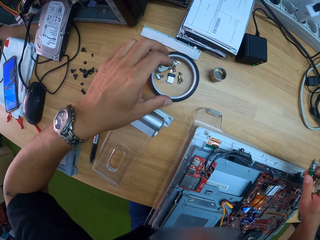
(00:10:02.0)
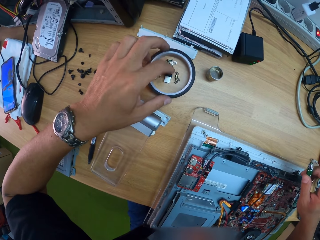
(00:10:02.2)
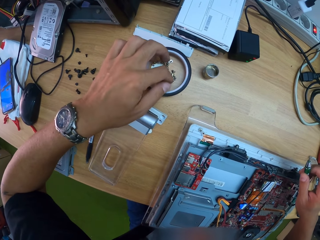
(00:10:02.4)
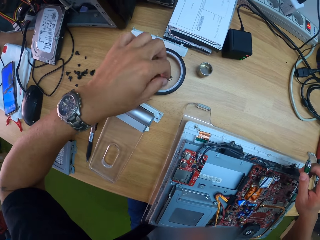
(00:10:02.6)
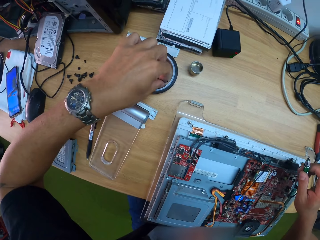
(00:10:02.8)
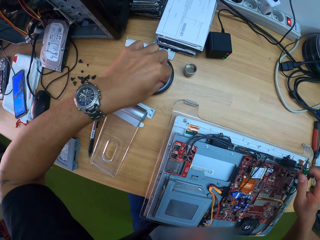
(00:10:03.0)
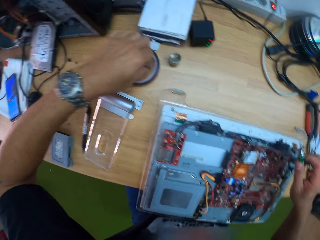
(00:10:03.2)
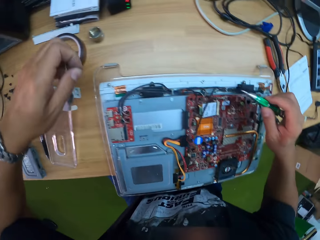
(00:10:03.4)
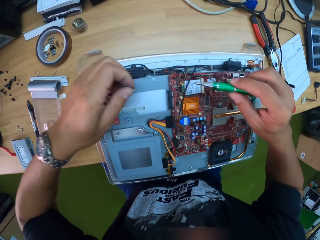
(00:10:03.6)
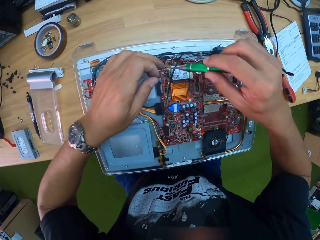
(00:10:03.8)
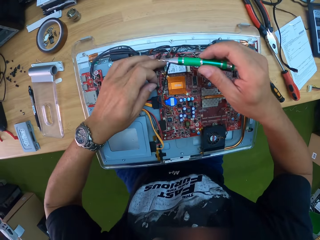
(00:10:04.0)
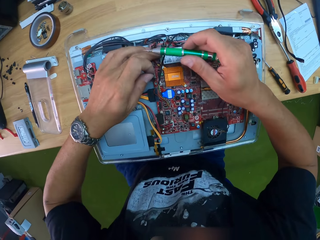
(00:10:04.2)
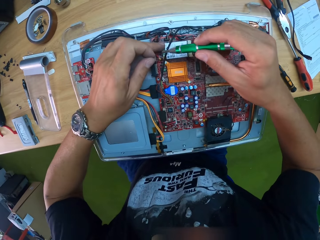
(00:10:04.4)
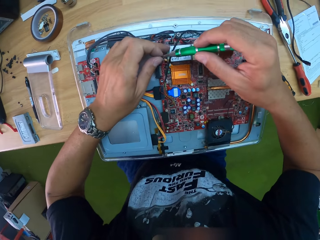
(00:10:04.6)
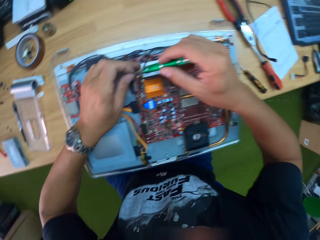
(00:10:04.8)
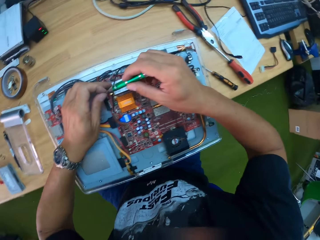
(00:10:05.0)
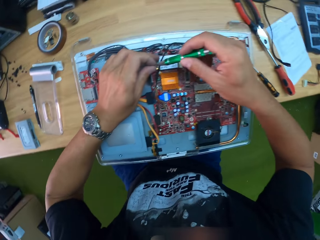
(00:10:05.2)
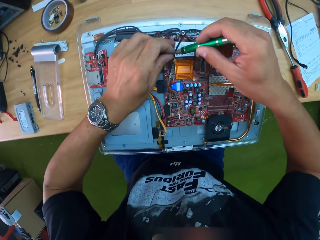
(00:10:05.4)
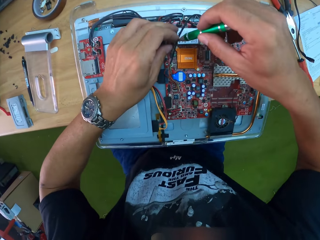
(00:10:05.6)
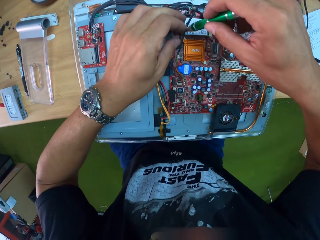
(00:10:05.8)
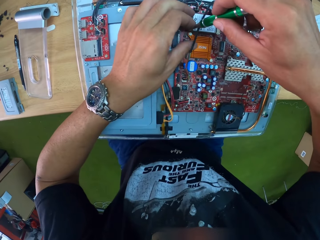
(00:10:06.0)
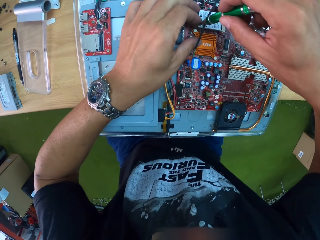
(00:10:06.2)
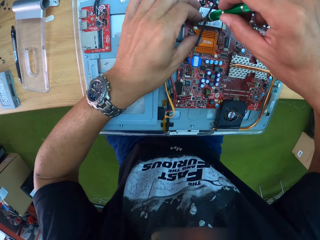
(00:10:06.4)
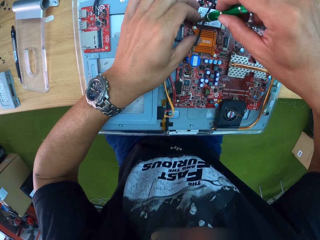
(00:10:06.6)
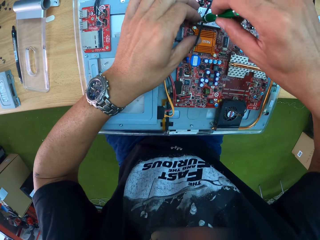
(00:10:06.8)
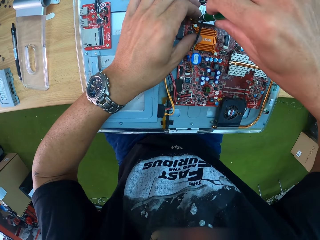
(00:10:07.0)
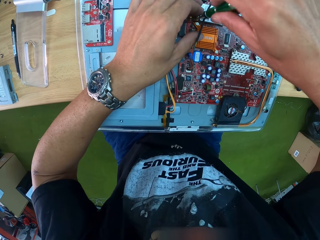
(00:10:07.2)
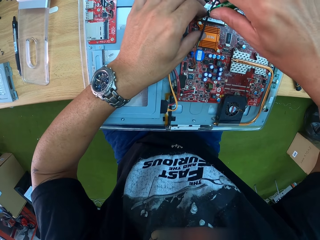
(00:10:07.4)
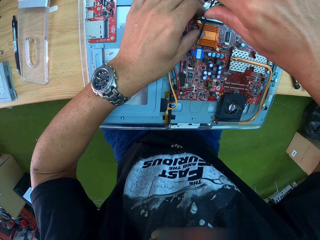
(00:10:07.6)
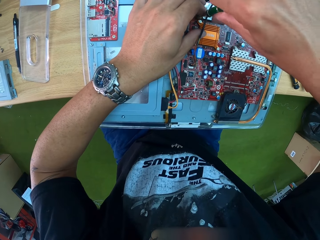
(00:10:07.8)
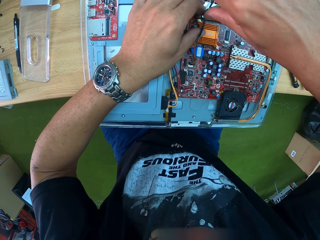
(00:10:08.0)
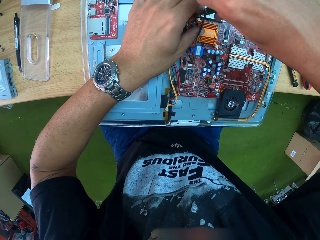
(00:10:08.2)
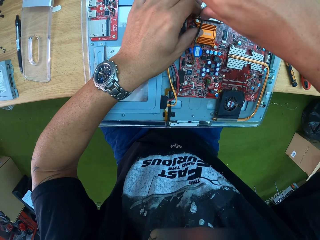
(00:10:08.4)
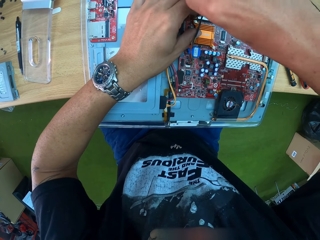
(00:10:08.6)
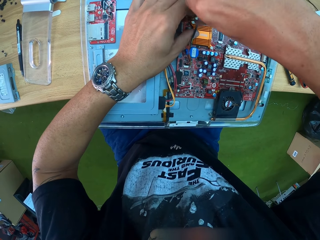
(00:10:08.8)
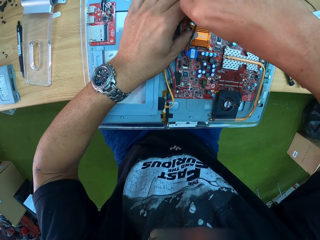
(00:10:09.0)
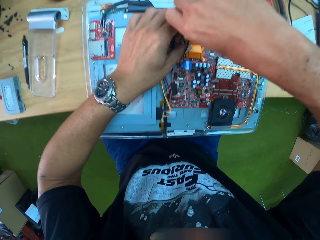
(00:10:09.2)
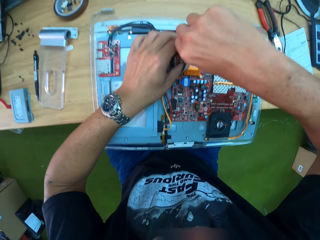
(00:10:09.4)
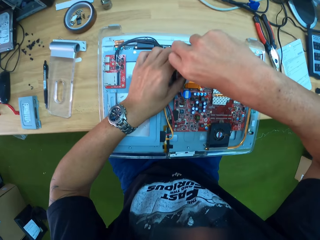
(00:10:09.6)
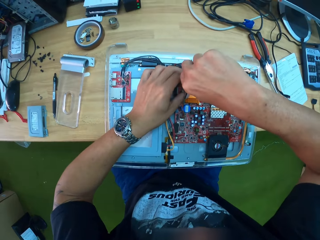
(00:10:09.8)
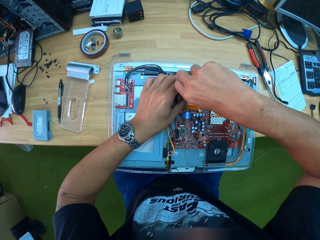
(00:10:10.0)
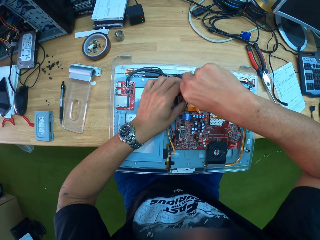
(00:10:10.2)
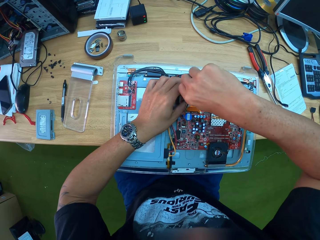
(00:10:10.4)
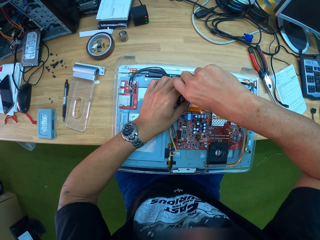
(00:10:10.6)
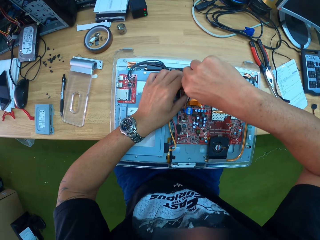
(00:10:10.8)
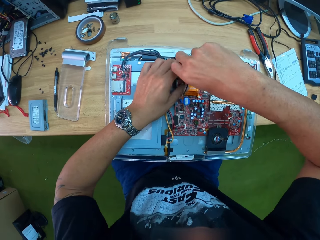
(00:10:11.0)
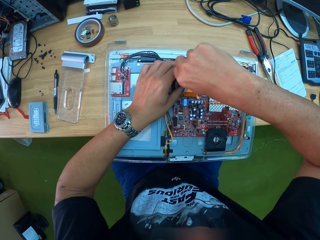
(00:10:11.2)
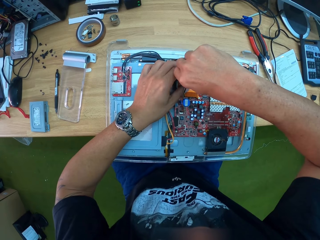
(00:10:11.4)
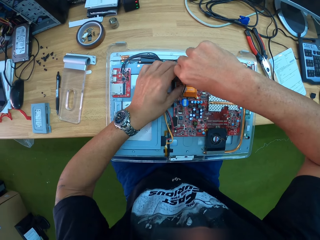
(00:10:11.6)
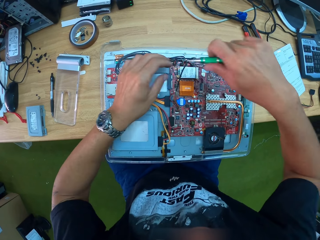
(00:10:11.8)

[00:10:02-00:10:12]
The camera wearer picks a screw from the workbench with his left hand. He attaches the screw in his left hand on the screwdriver in his right hand. He screws the processor to the motherboard with the screwdriver in his right hand.

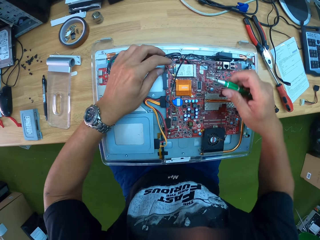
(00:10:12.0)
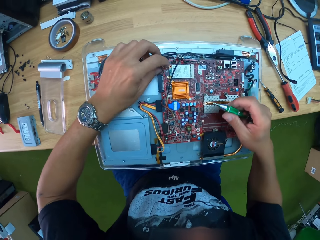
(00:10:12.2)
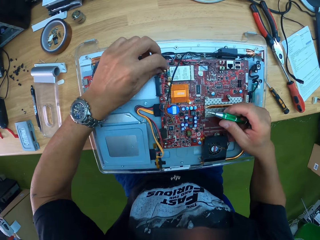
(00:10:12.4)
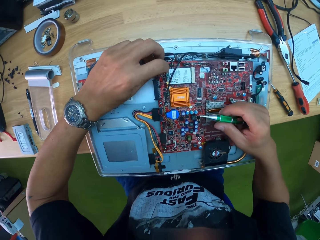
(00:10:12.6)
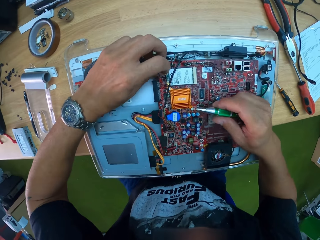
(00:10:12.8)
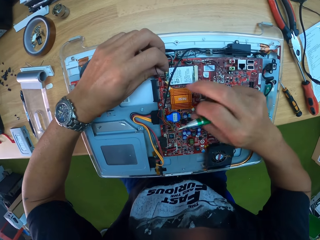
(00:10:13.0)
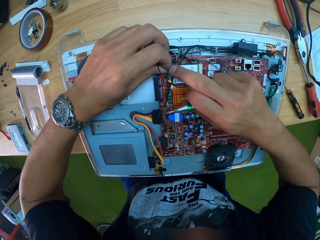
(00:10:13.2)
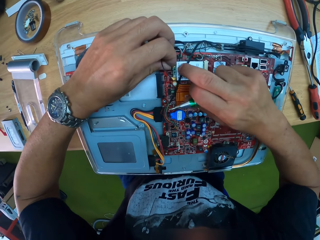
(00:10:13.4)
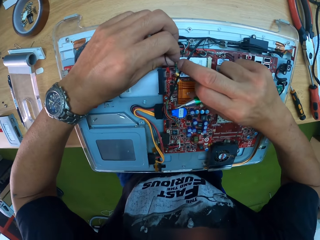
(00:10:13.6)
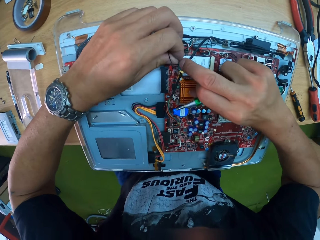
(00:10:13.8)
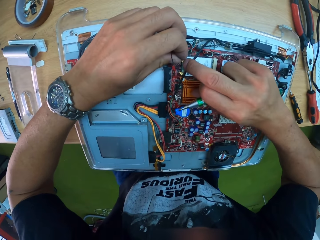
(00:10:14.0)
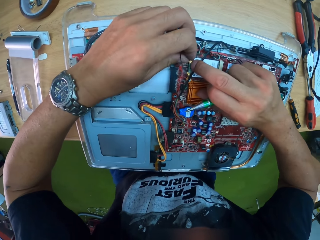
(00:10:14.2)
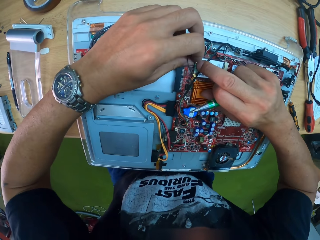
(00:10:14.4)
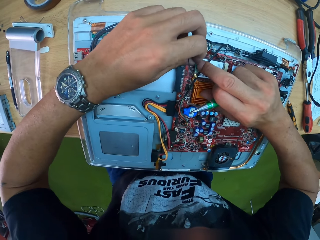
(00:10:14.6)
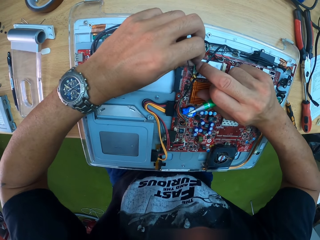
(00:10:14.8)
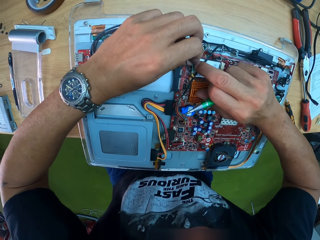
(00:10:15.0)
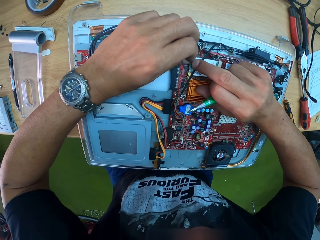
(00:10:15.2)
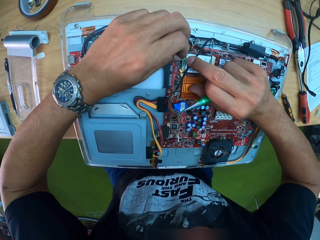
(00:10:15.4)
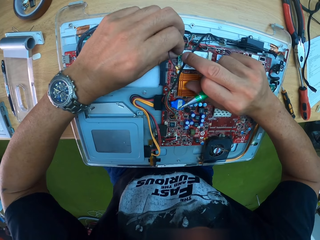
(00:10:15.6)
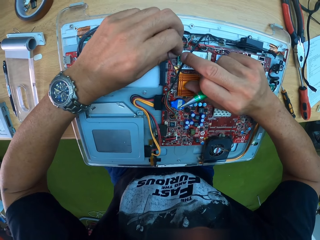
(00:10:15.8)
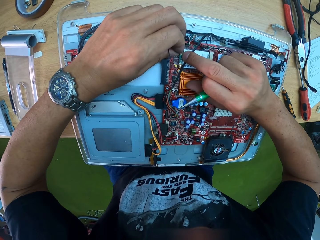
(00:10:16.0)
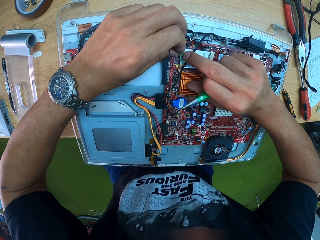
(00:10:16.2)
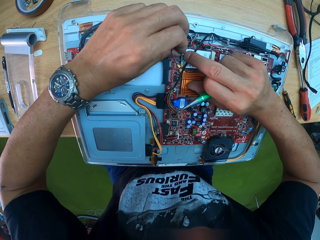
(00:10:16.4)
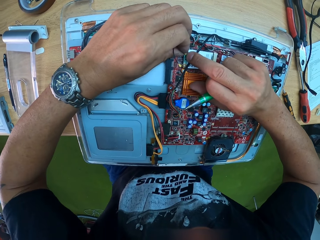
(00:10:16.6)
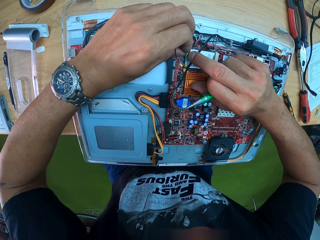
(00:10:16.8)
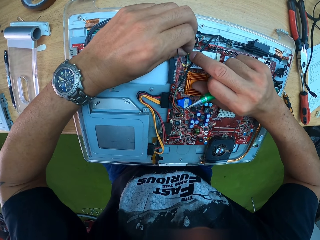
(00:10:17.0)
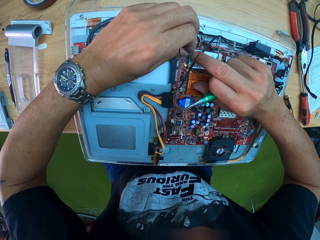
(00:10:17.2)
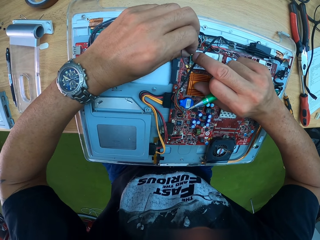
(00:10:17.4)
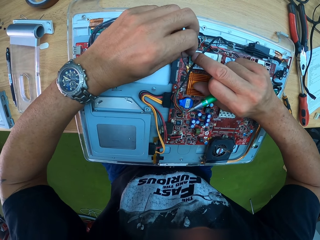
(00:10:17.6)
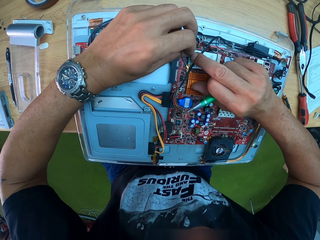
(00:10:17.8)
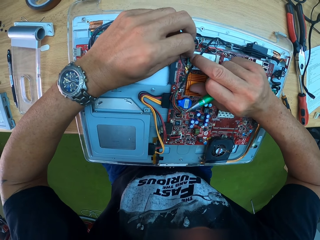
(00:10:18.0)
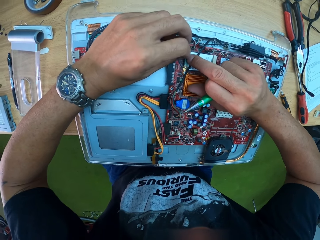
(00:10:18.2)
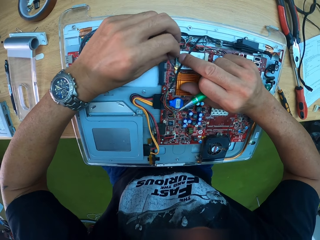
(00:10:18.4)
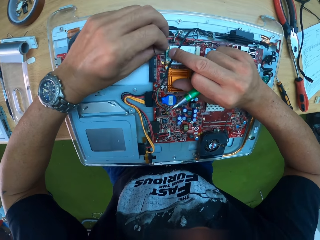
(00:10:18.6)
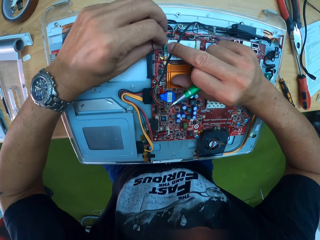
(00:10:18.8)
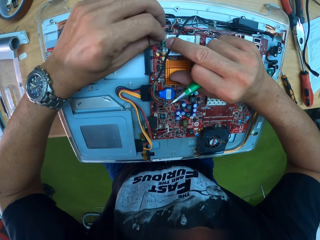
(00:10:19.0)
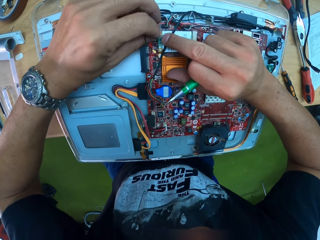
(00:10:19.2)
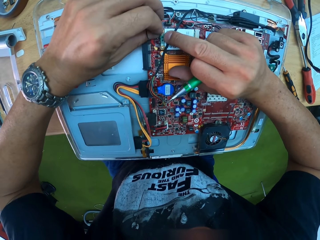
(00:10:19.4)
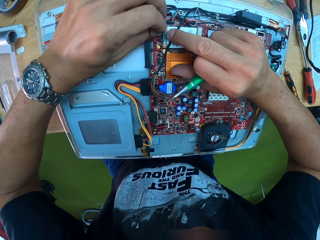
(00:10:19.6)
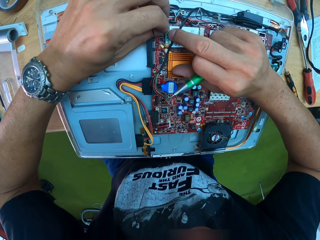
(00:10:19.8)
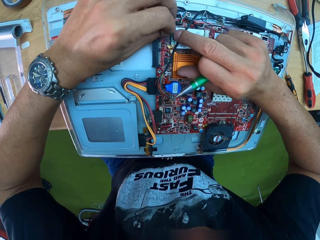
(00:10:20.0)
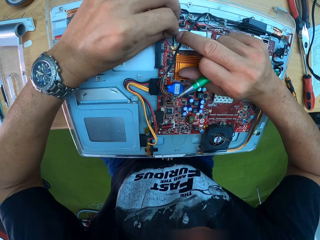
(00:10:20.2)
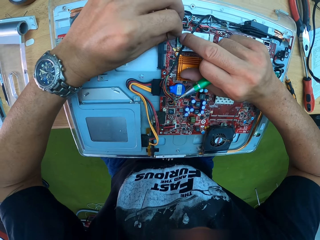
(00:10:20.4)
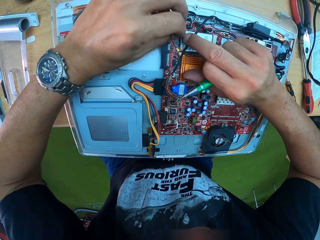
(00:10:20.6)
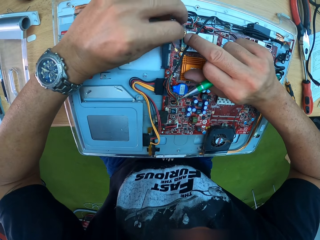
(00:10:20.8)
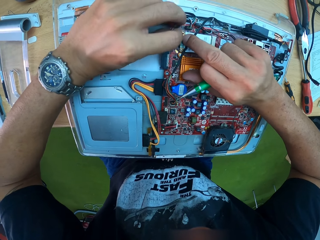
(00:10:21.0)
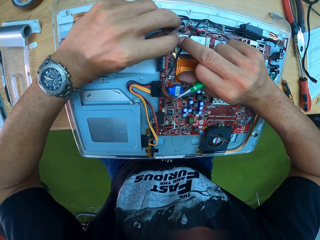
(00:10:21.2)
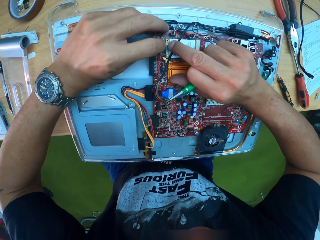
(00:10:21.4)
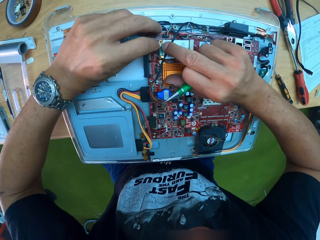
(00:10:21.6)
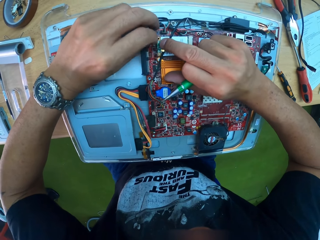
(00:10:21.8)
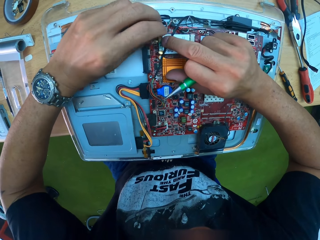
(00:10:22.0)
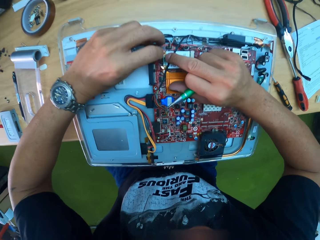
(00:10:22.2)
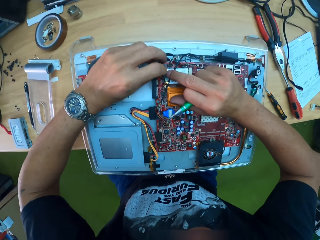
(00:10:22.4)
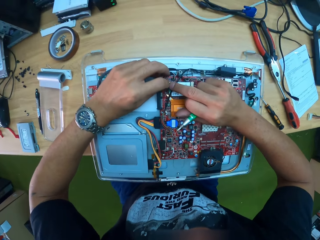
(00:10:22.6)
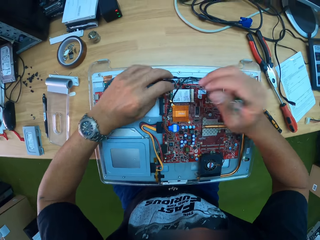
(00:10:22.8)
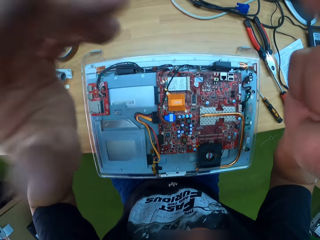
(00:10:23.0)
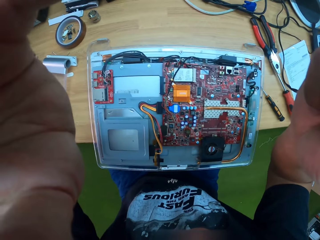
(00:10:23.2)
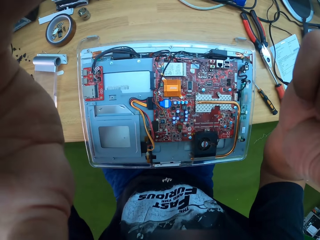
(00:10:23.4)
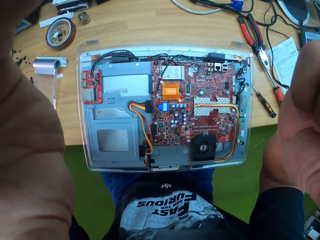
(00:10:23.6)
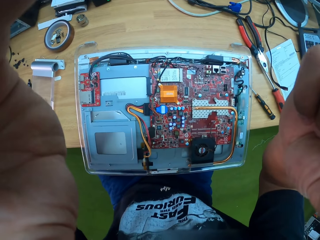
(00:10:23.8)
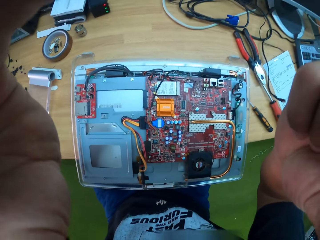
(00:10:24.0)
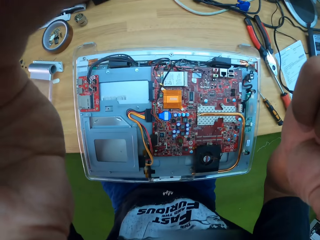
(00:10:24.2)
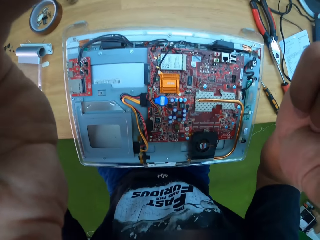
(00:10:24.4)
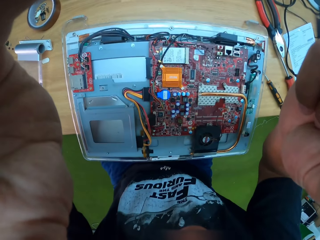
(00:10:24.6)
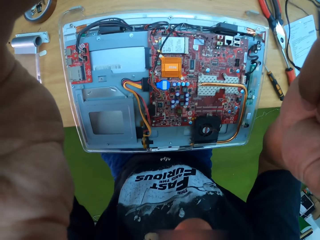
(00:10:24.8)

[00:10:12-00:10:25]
The camera wearer holds the wire. He connects the wires to the battery. He touches his face with both hands. He adjusts the camera.
